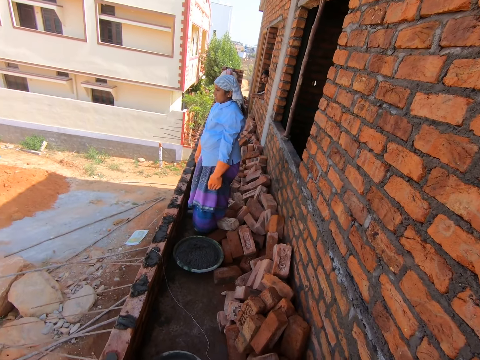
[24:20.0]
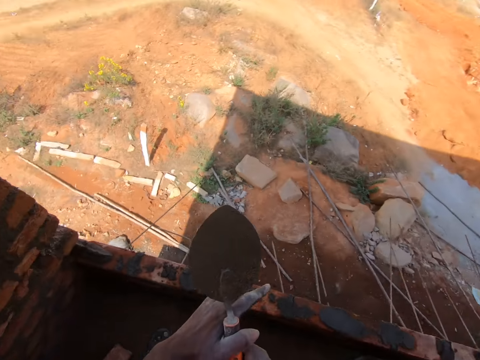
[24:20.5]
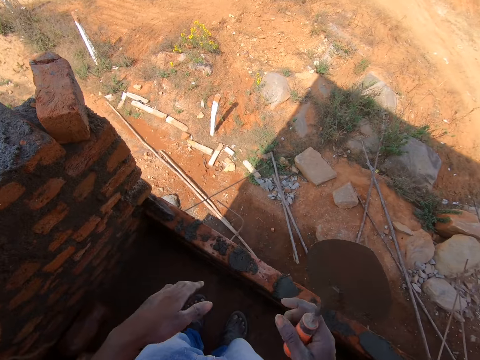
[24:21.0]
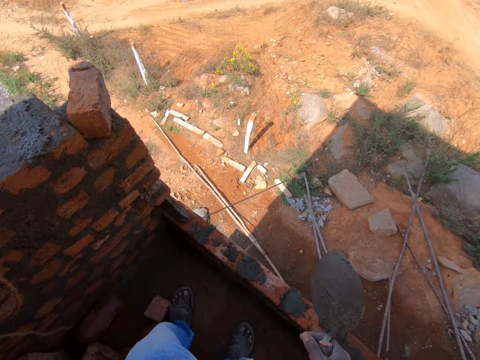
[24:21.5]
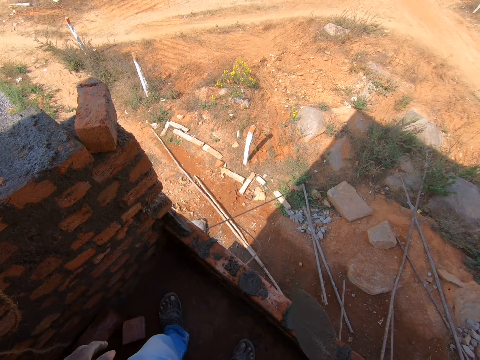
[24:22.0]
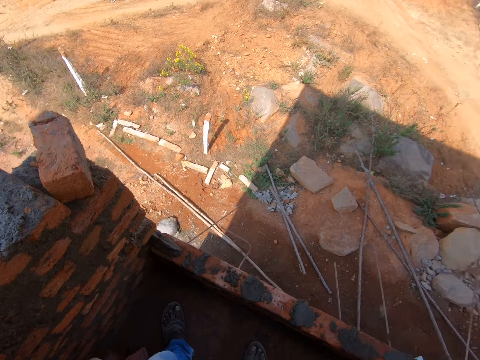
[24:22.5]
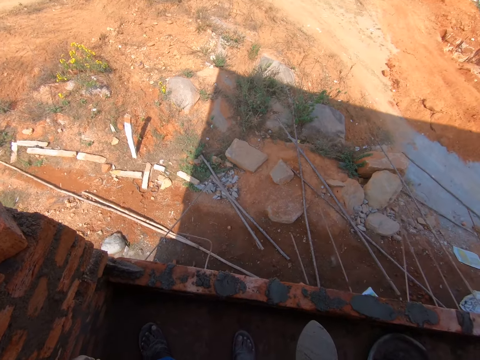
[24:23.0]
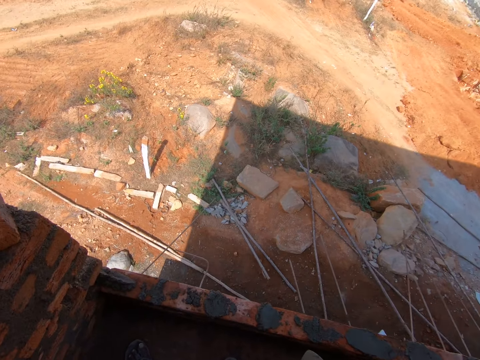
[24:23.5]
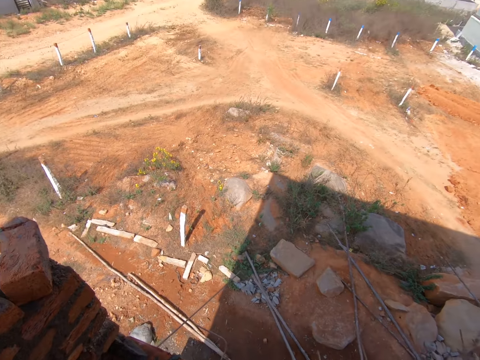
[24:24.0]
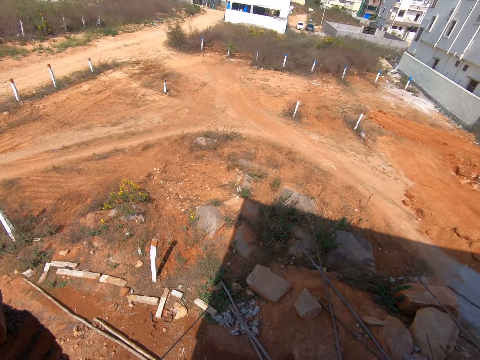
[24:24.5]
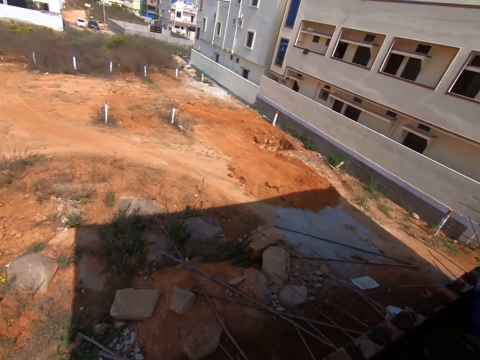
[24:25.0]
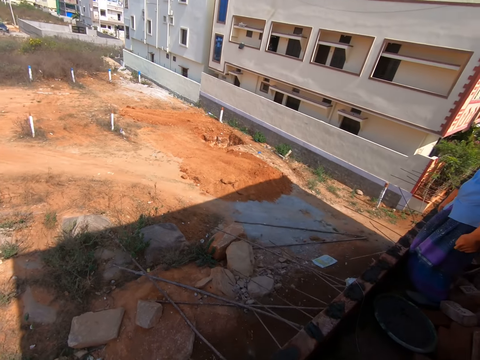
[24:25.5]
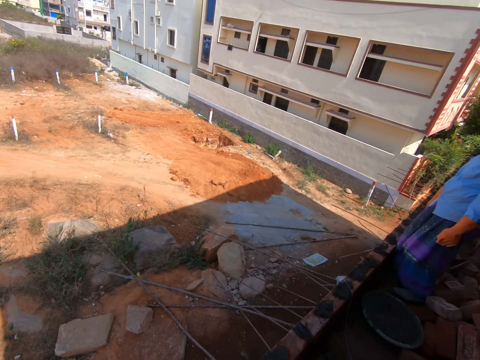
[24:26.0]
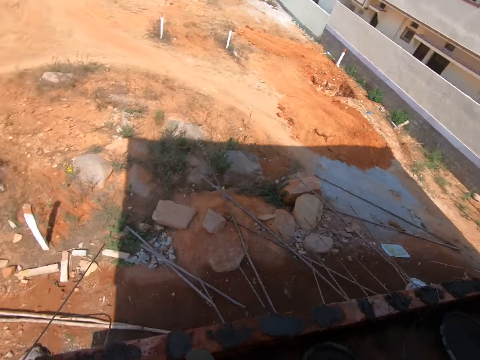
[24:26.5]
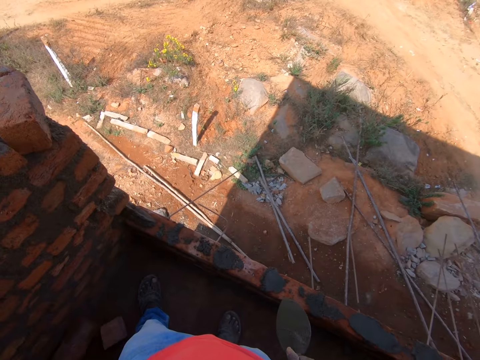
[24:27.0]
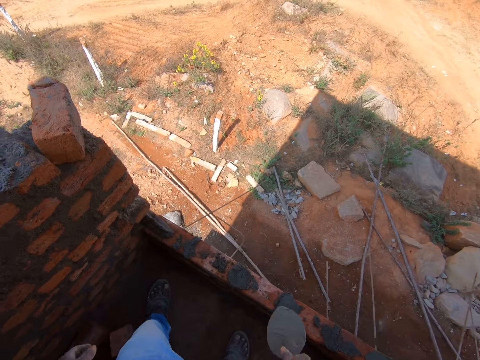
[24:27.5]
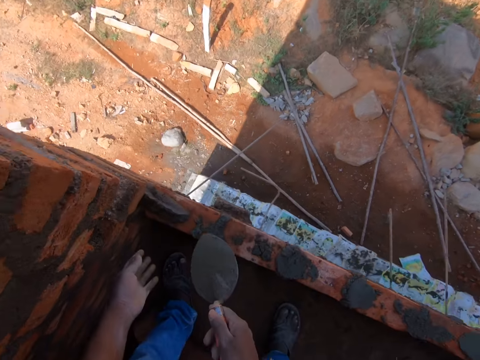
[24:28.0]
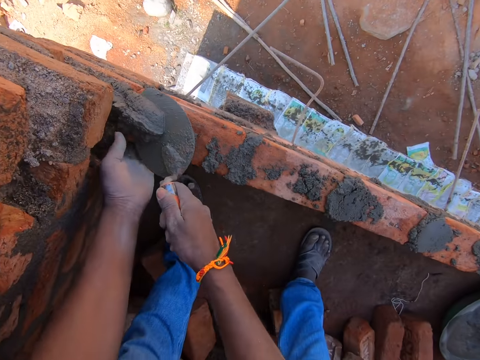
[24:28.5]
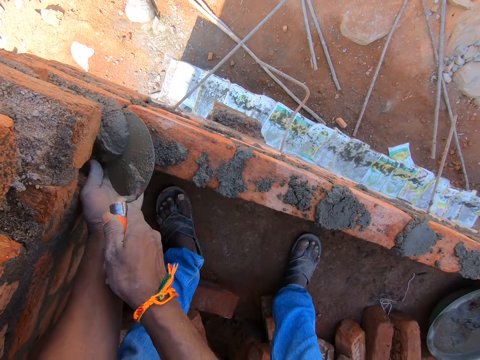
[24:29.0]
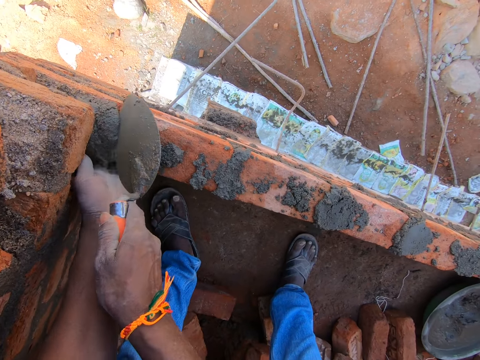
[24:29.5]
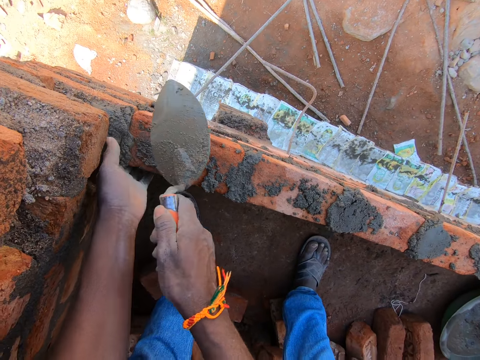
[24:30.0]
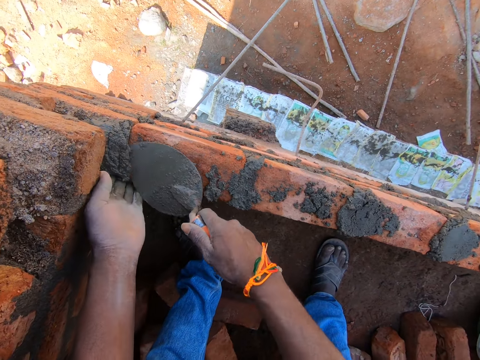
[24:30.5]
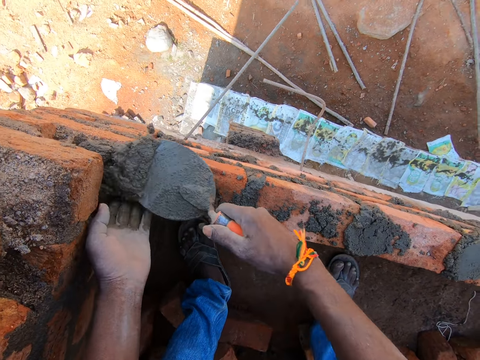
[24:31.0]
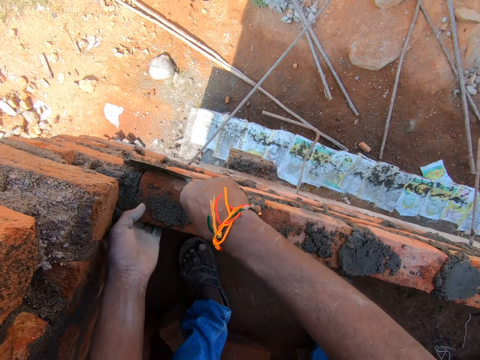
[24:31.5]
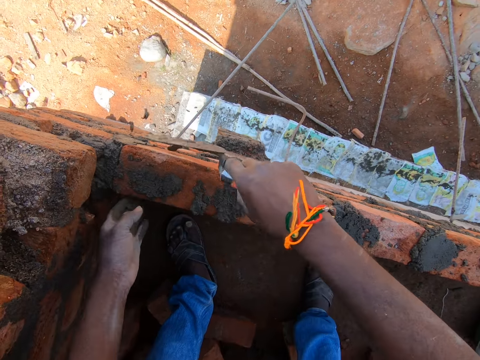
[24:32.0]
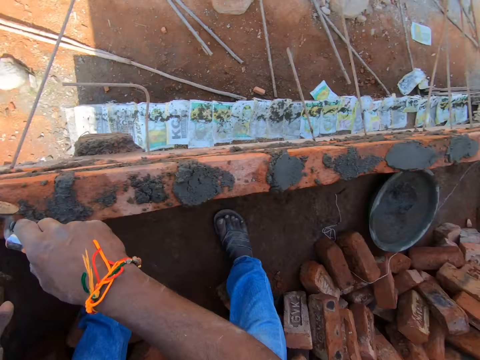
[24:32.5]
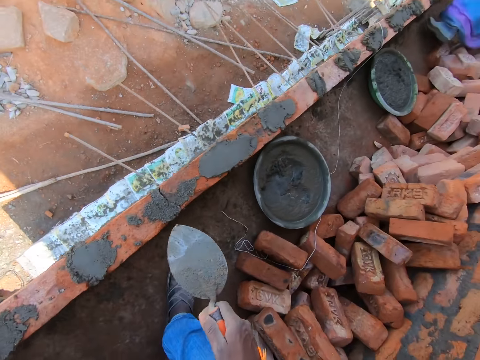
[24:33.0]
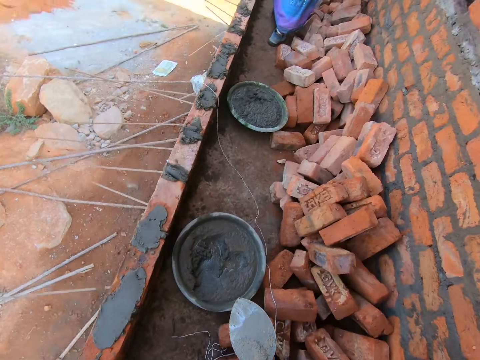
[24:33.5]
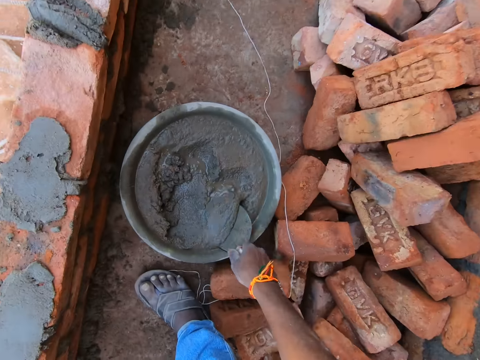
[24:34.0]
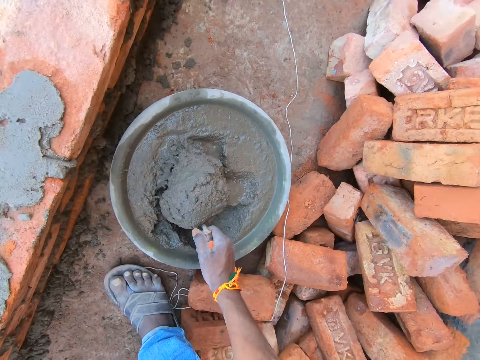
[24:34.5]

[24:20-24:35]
The camera wearer applies cement to a wall.

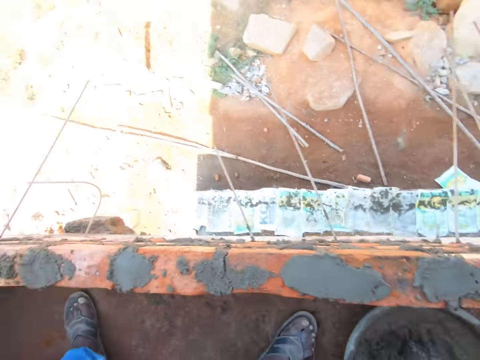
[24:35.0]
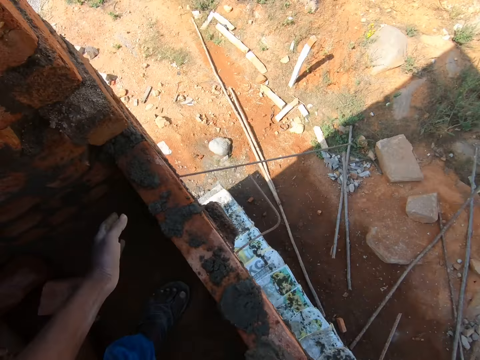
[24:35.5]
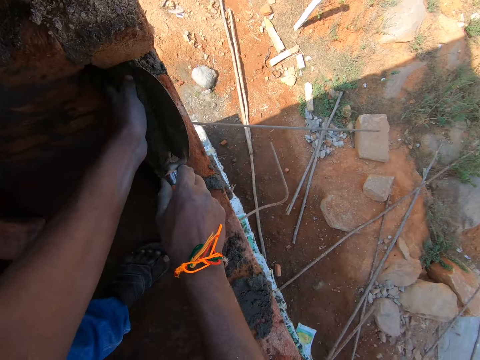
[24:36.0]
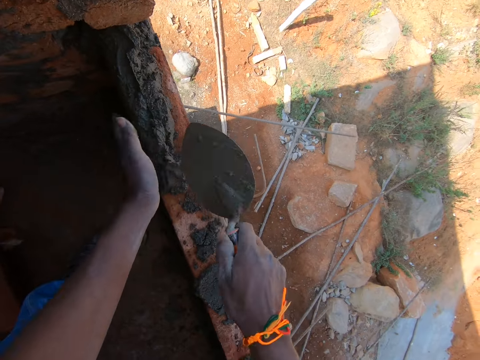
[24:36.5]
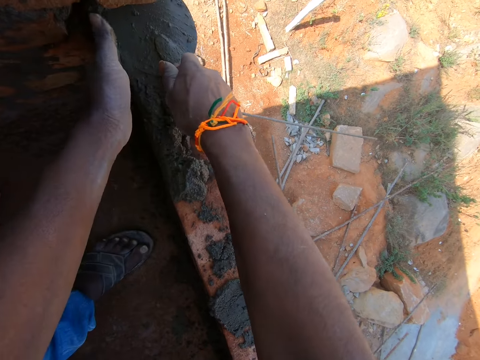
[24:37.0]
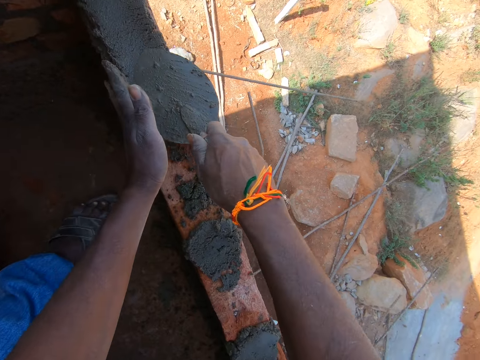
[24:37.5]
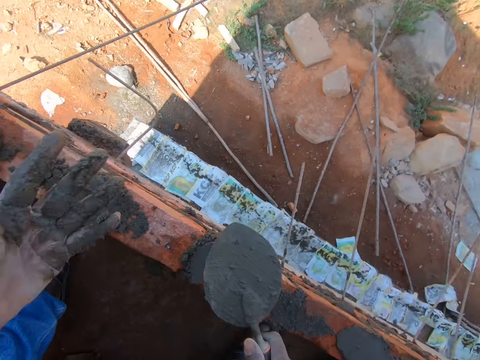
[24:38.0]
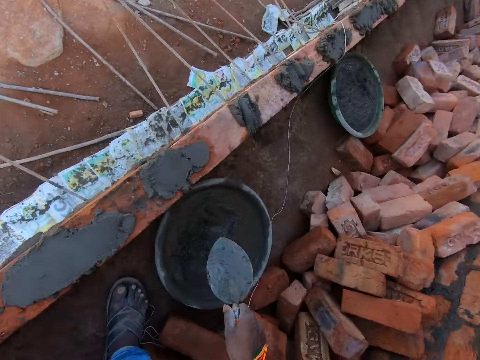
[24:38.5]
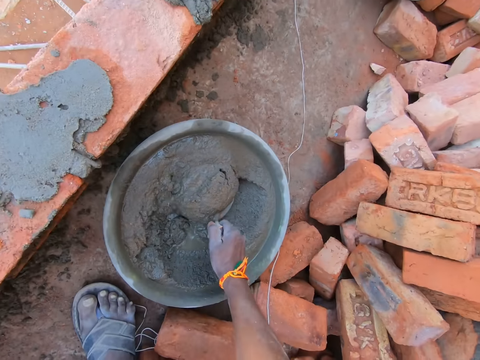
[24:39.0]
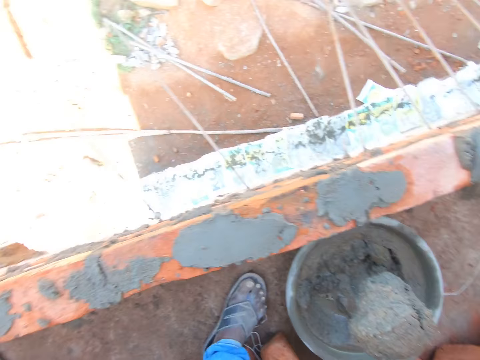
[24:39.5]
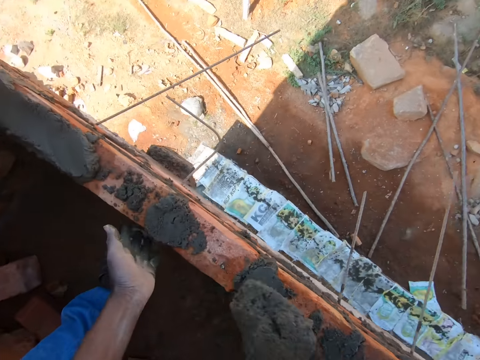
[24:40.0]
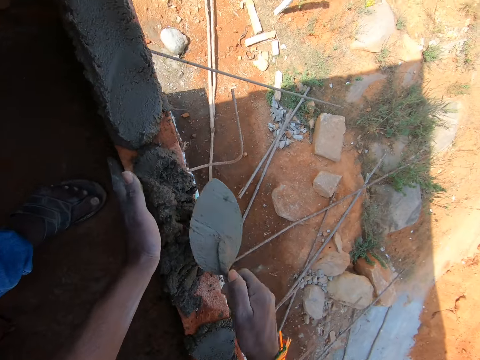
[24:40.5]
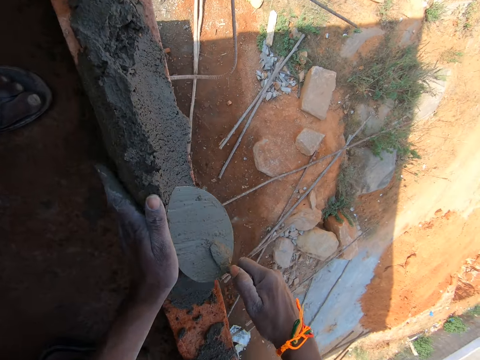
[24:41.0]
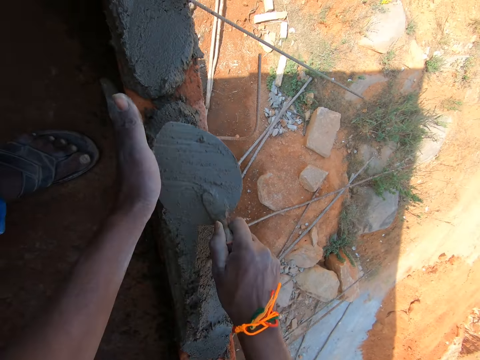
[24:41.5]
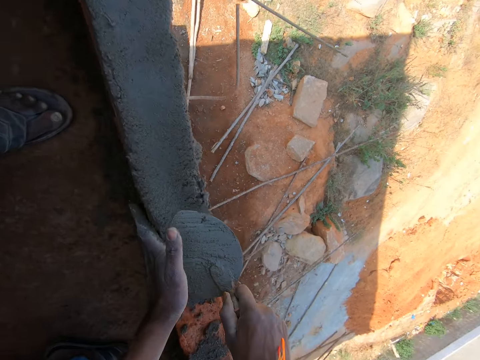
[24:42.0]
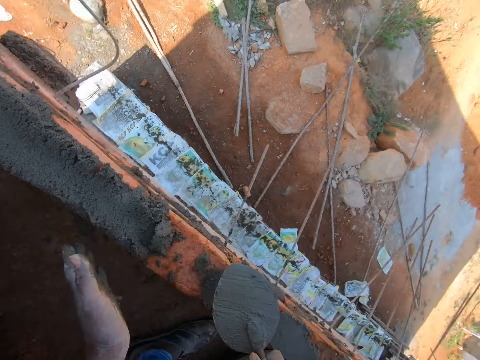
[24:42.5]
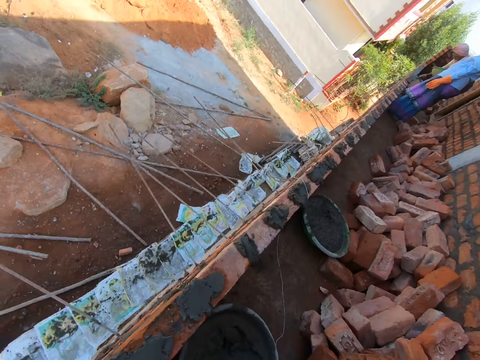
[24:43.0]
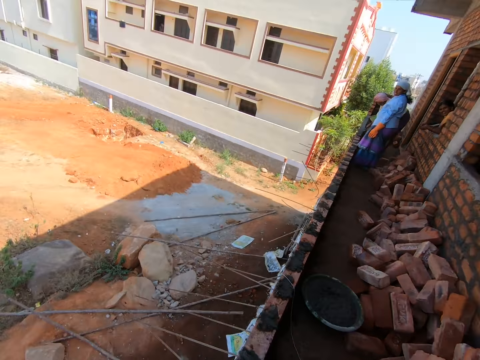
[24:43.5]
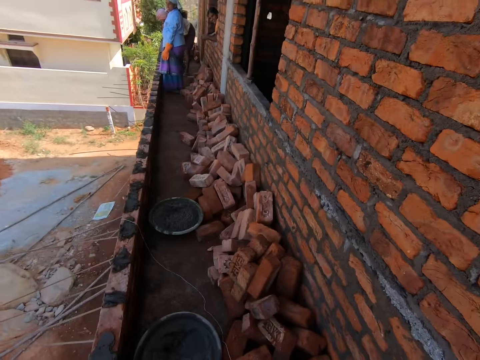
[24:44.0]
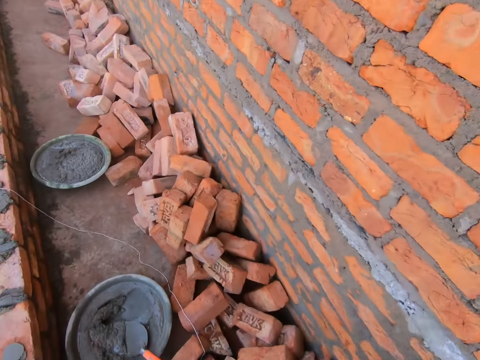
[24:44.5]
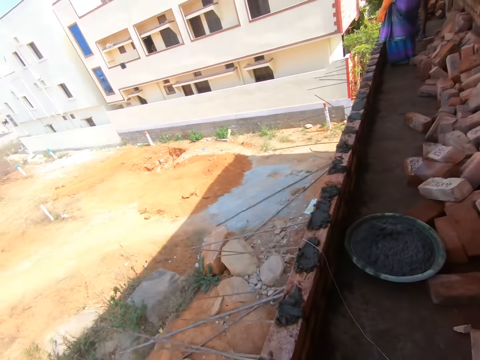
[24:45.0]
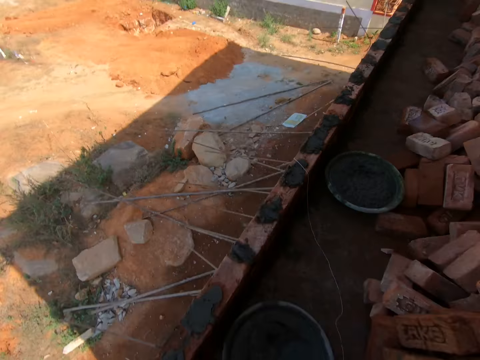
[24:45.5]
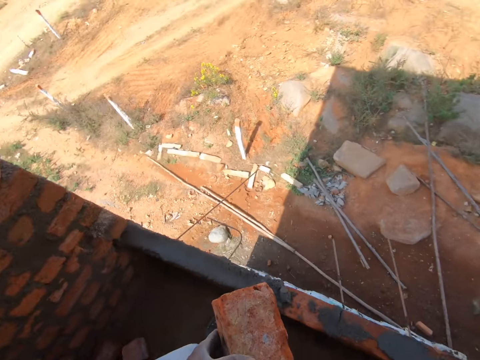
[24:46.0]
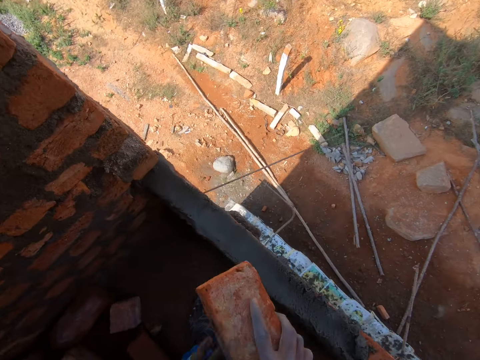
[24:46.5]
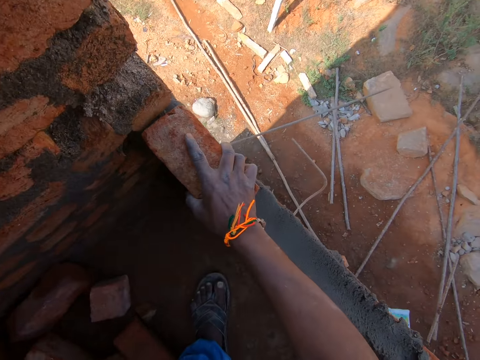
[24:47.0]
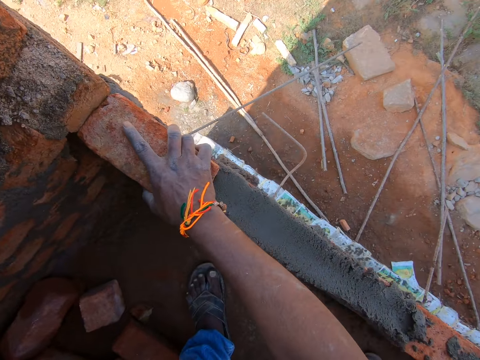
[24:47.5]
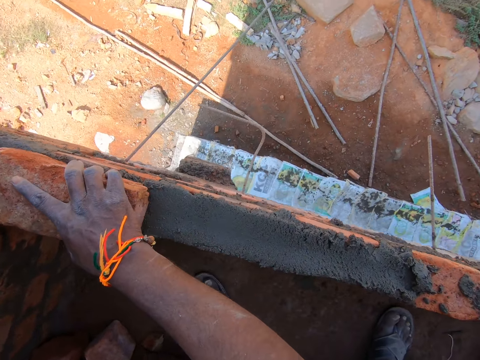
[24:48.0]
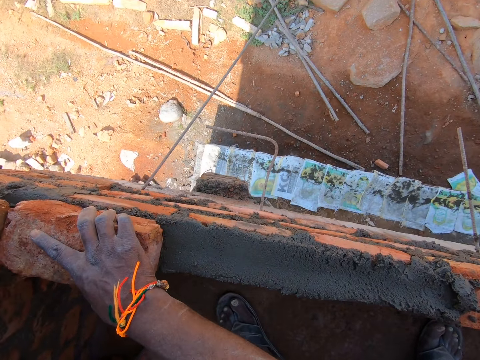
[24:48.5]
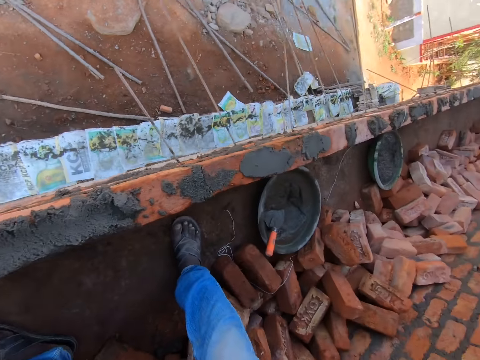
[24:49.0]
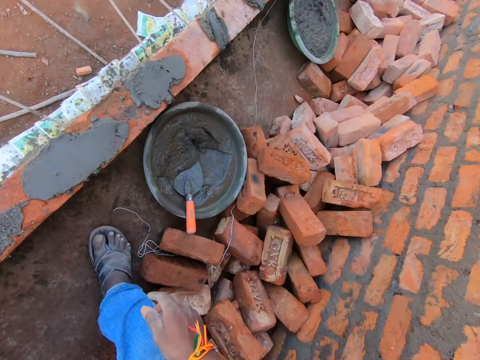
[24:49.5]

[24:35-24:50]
The camera wearer takes a brick. They put the brick on the wall.
